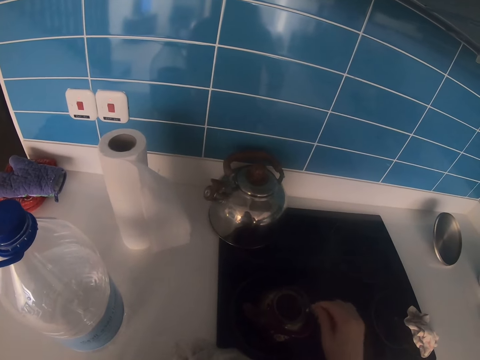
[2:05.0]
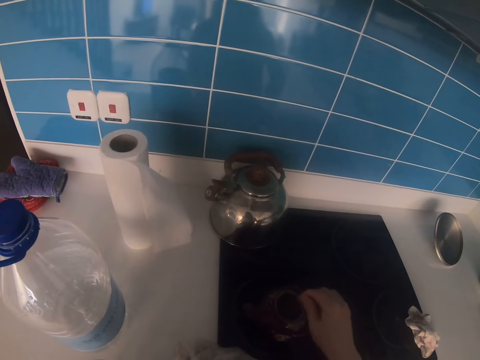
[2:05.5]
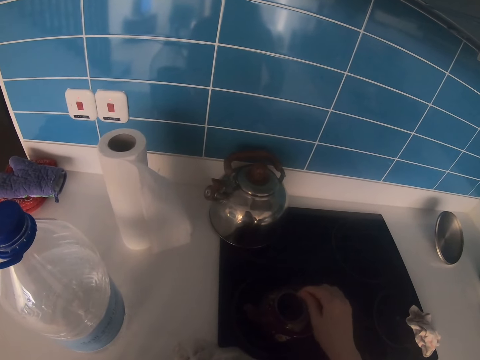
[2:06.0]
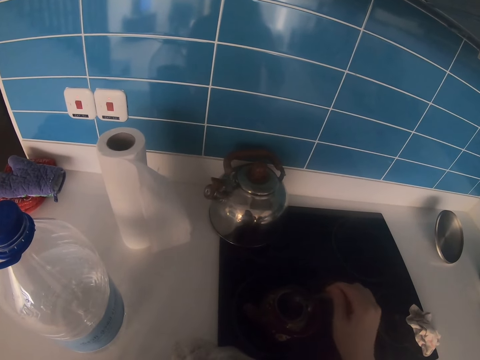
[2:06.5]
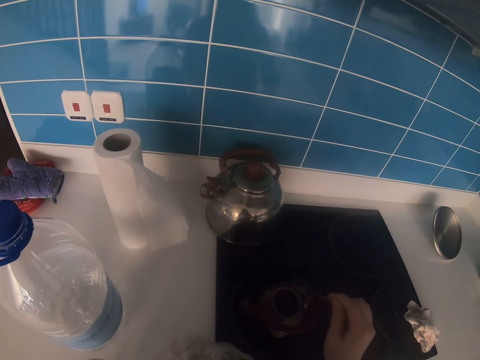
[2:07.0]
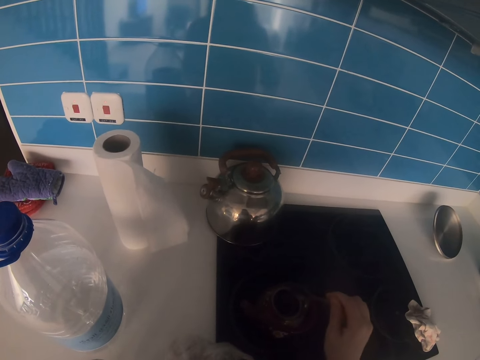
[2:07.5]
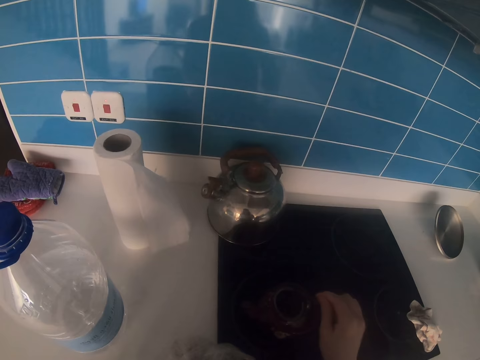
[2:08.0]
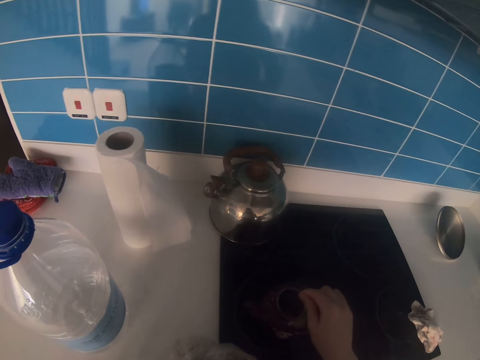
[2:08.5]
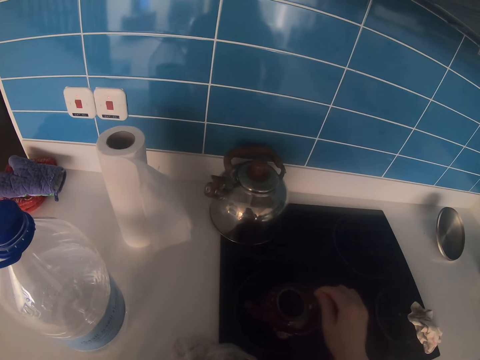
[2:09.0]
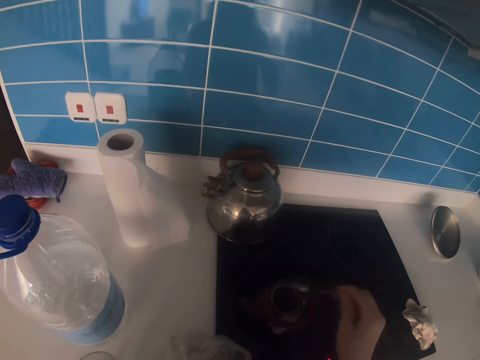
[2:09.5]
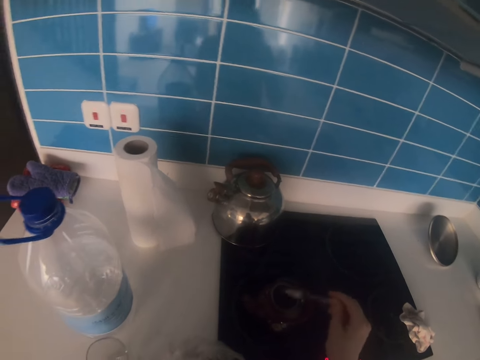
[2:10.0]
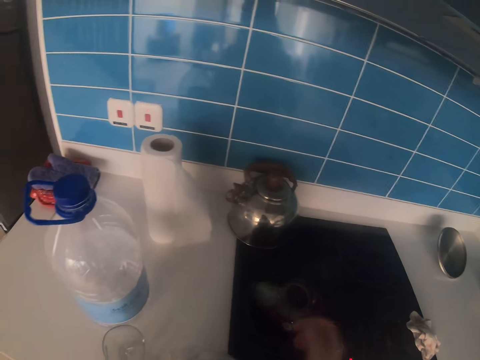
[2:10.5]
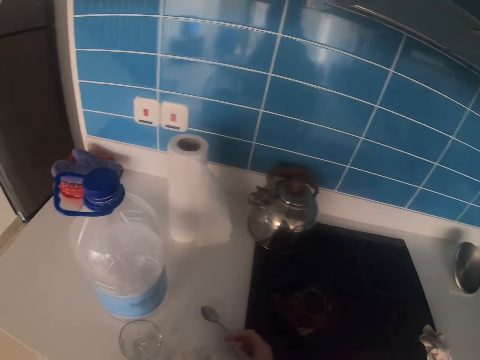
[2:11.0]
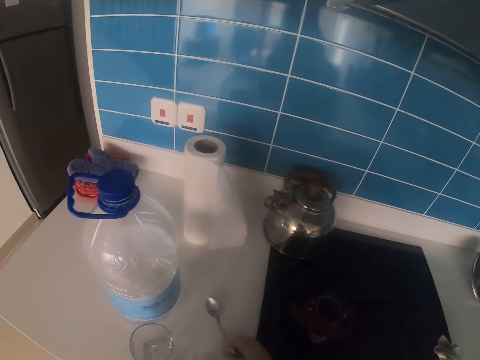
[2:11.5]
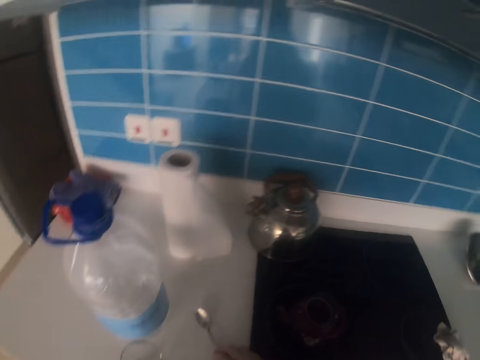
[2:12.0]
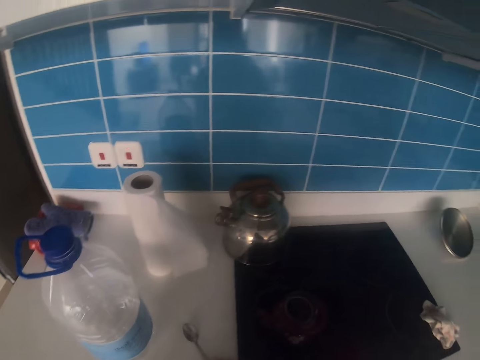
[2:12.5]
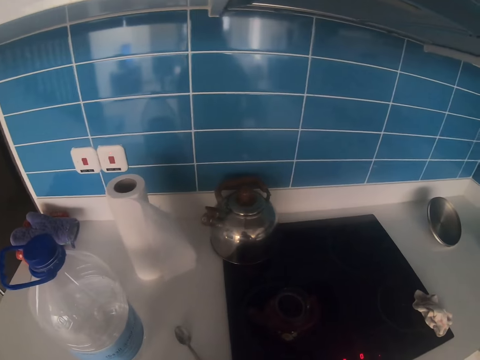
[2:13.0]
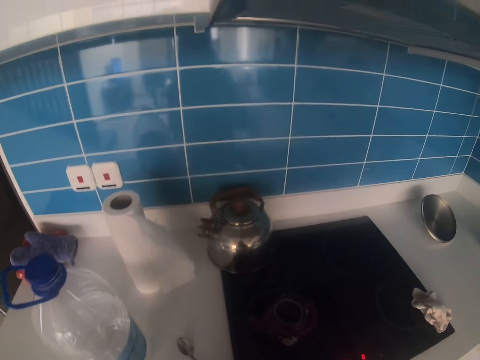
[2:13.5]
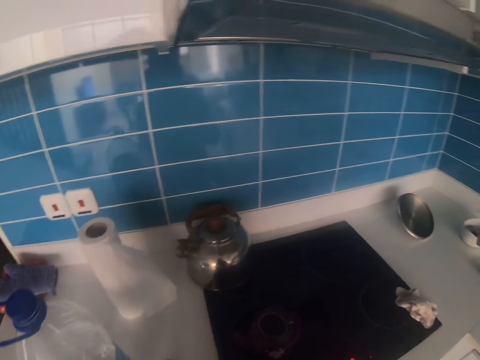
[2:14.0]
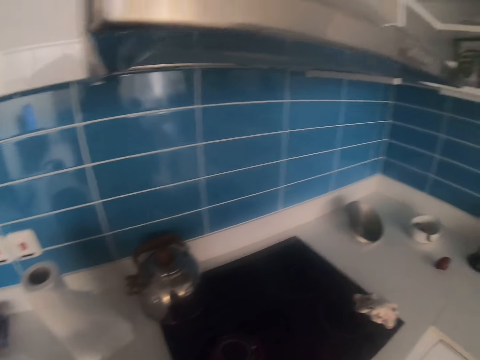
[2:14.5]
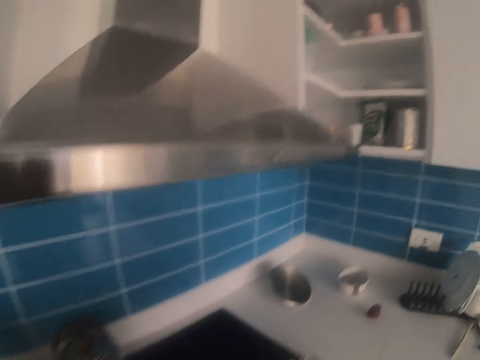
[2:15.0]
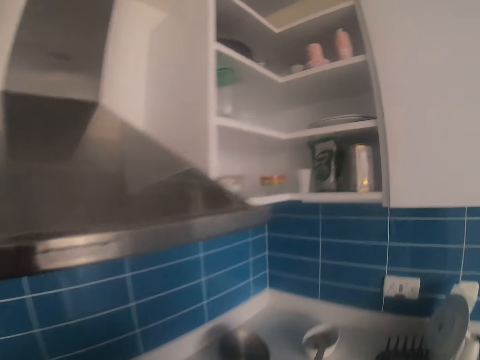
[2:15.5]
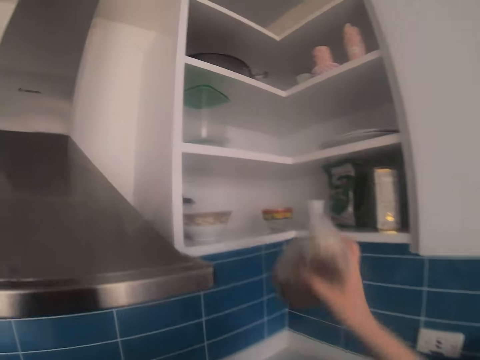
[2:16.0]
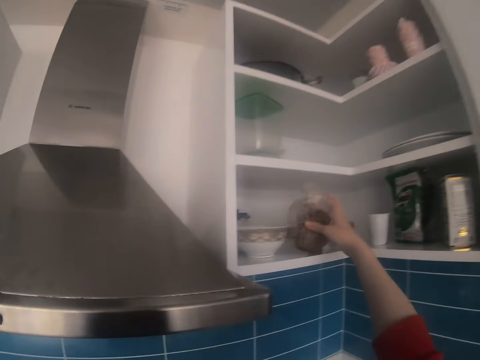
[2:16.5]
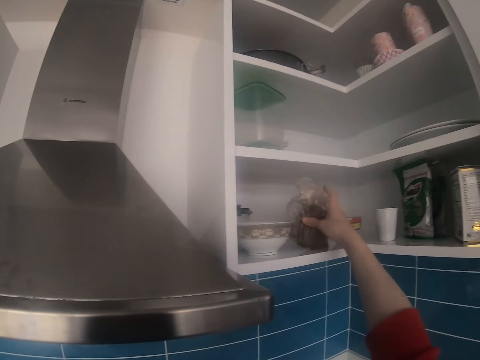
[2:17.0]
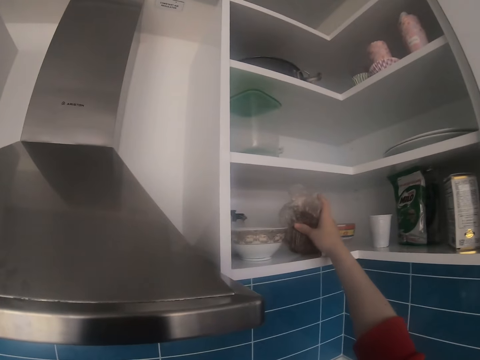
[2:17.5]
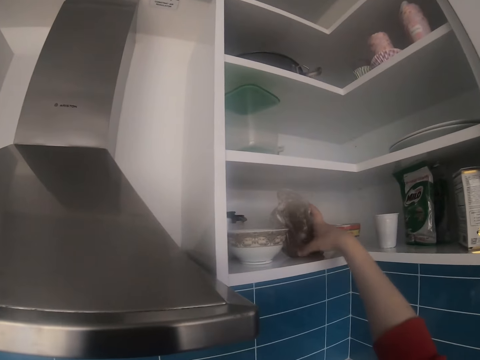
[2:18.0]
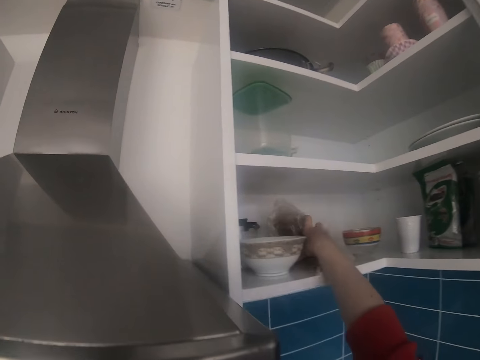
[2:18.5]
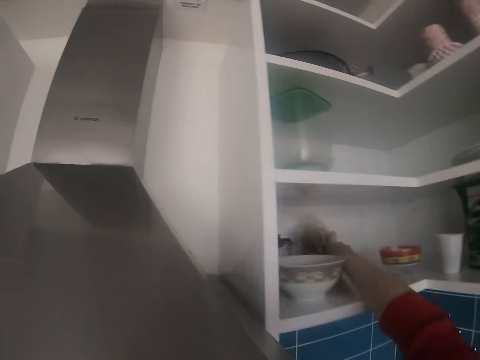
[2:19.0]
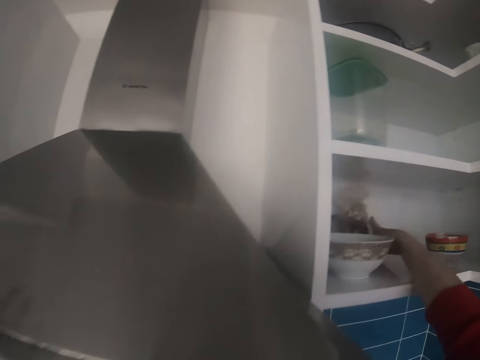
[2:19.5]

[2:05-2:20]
The camera wearer puts the spoon down. They close the paper. They turn around. They put the coffee powder in the cabinet. They push the coffee powder away.

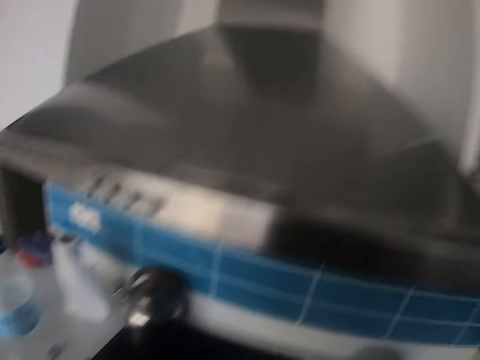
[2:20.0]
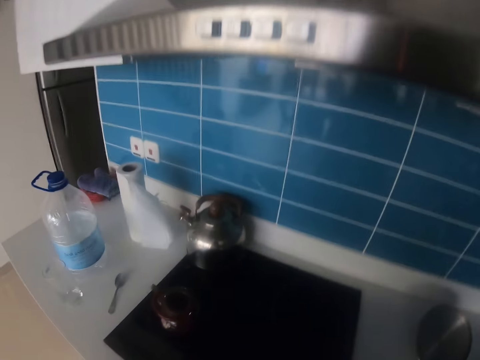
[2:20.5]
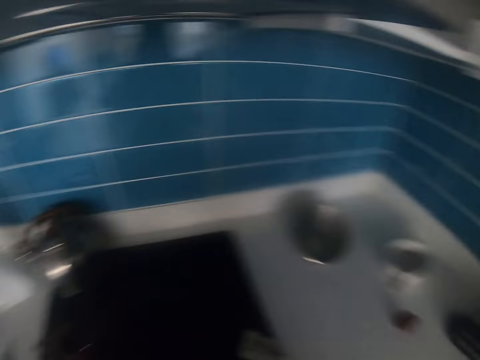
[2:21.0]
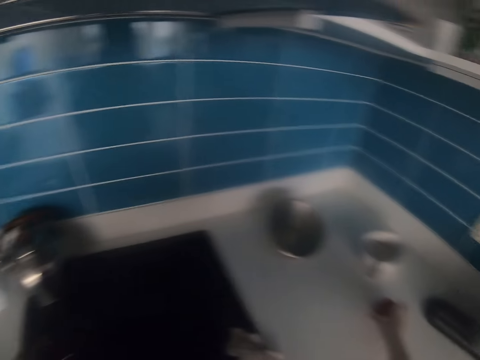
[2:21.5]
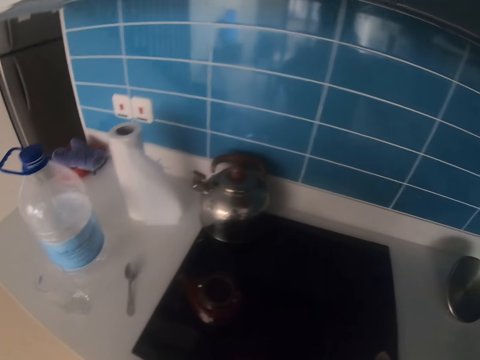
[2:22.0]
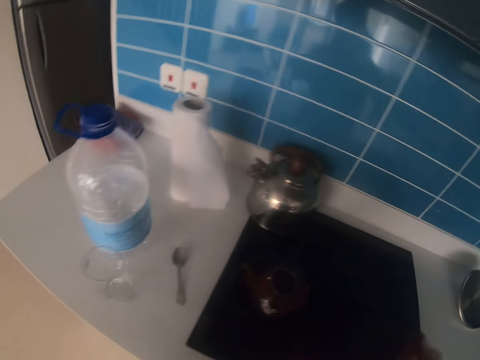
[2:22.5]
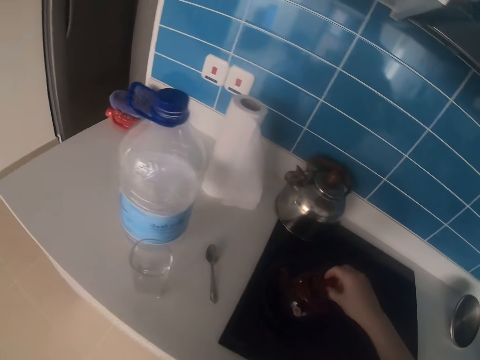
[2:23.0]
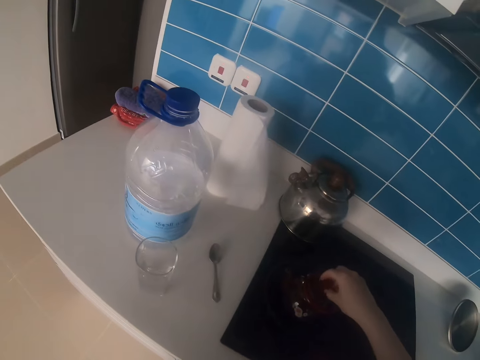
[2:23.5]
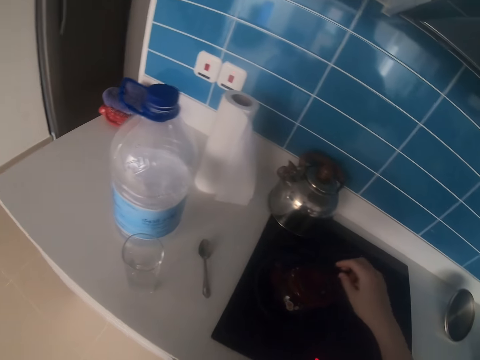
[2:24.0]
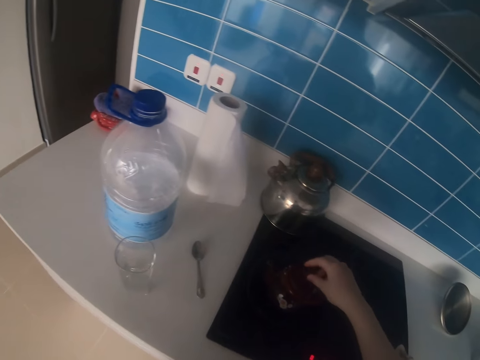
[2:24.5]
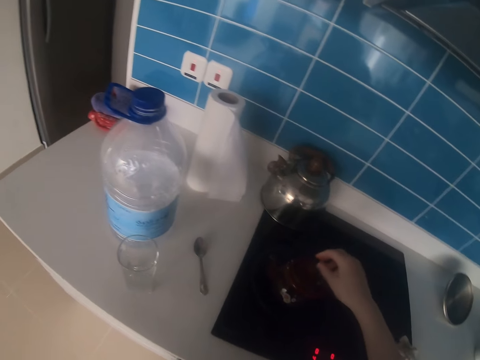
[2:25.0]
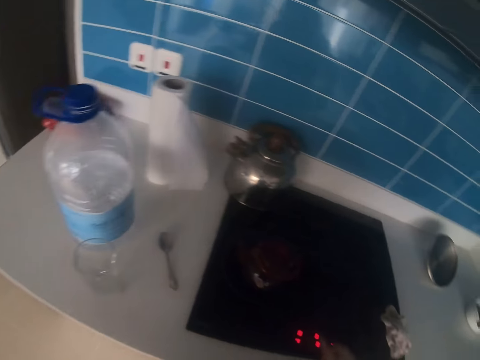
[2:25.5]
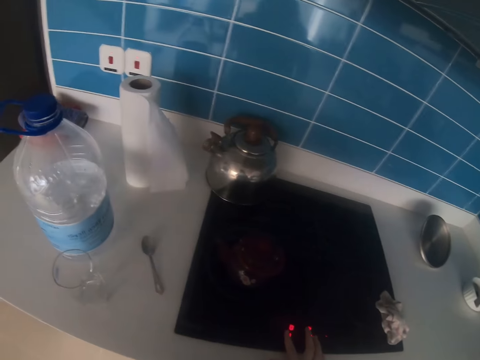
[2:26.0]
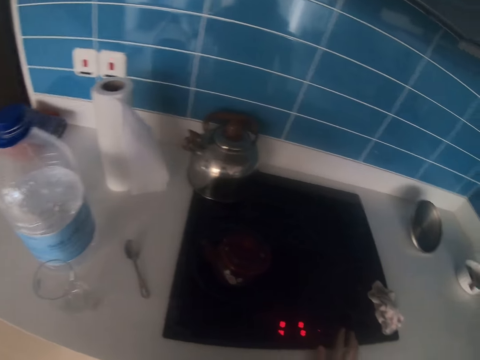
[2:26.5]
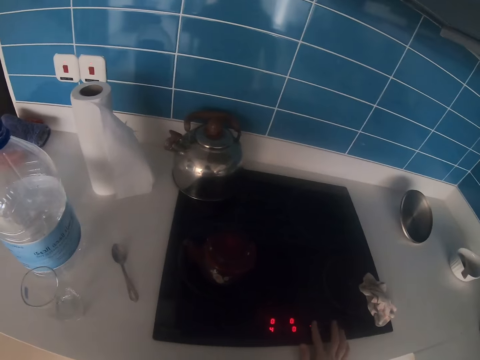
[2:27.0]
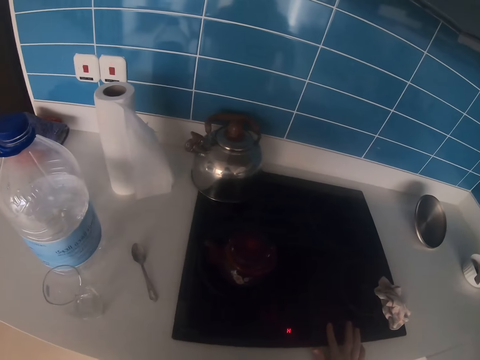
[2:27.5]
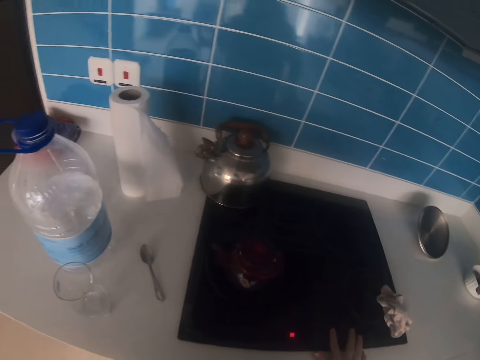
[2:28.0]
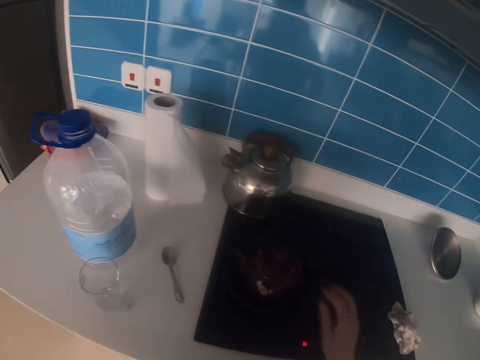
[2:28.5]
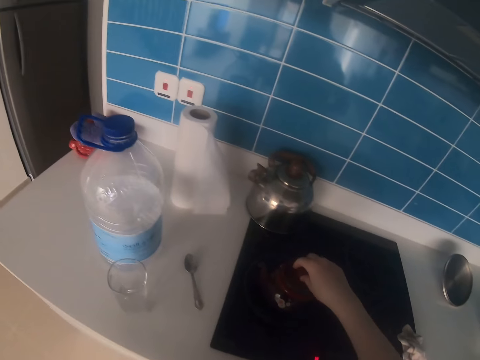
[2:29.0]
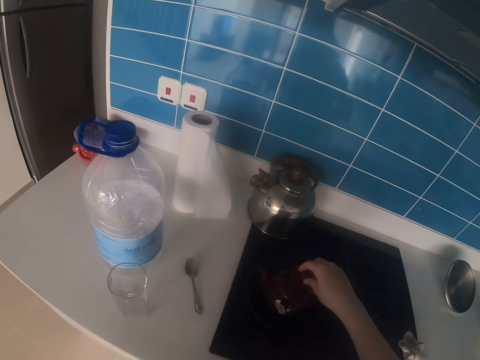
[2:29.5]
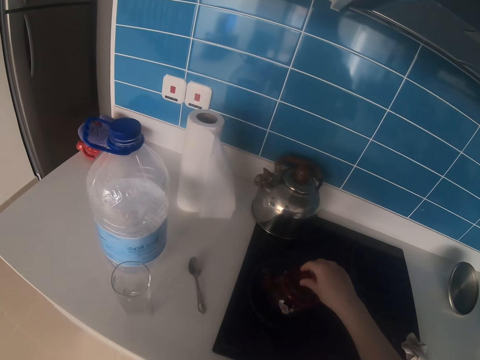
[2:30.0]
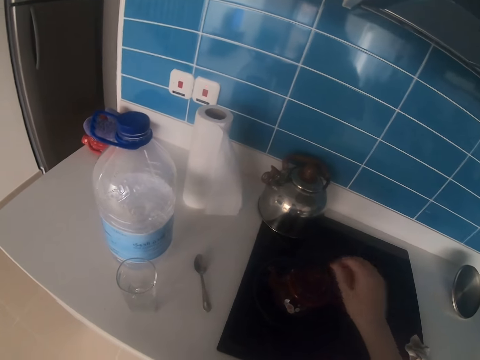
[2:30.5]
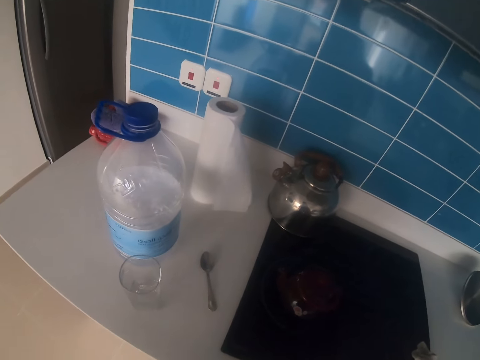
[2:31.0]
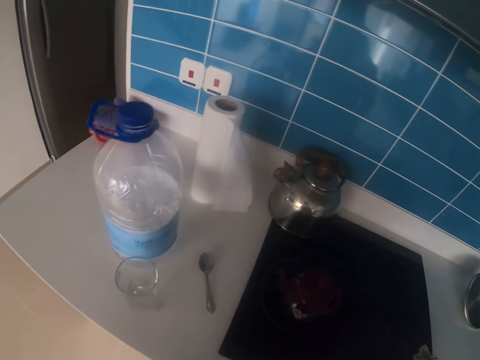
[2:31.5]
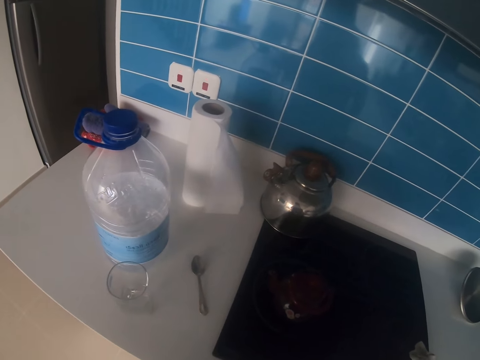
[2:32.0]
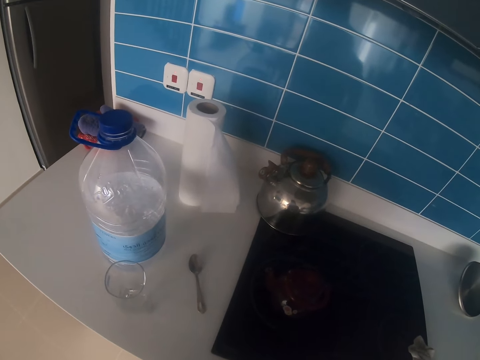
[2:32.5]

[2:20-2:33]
The camera wearer picks a teakettle lid on the table. They cover the teakettle with the lid. They turn off the cooker. They uncover the lid.
